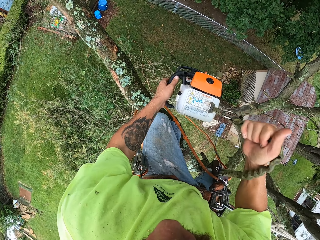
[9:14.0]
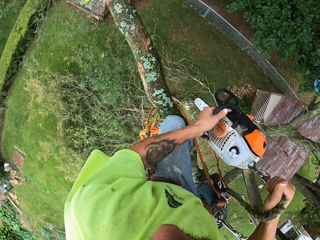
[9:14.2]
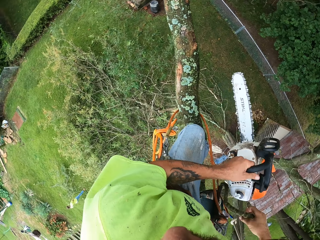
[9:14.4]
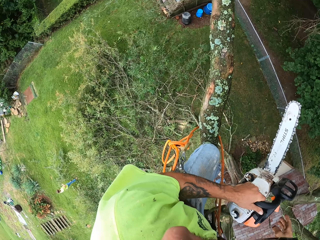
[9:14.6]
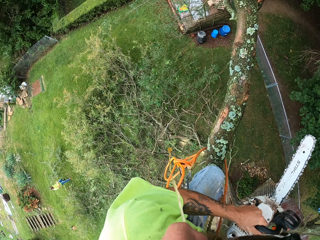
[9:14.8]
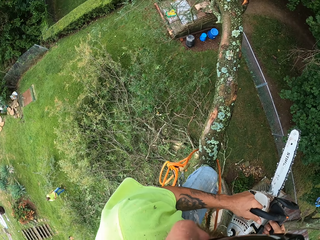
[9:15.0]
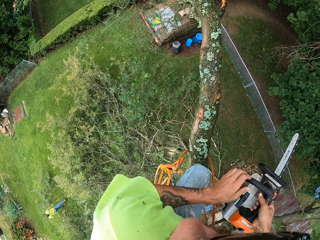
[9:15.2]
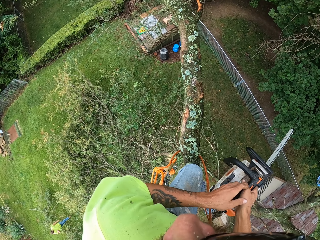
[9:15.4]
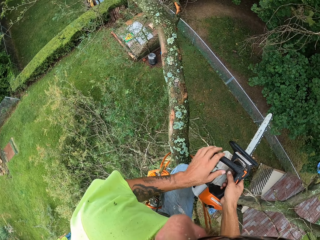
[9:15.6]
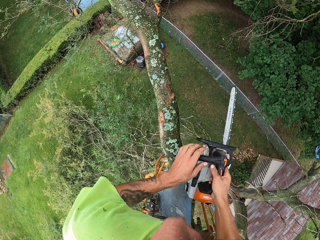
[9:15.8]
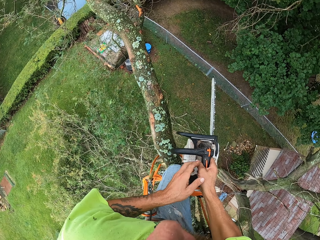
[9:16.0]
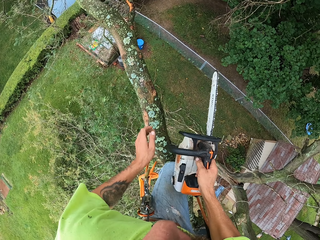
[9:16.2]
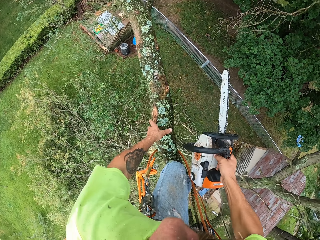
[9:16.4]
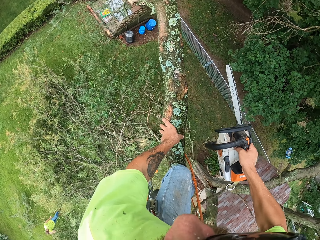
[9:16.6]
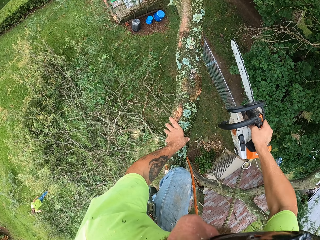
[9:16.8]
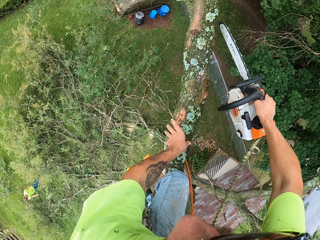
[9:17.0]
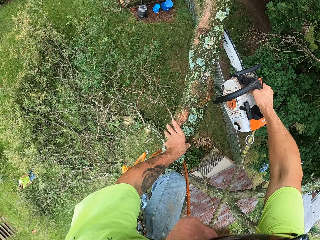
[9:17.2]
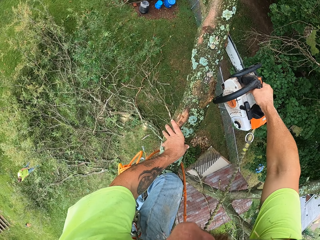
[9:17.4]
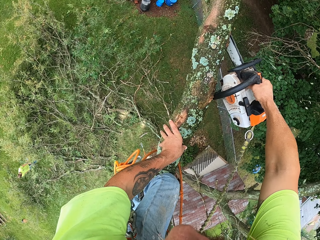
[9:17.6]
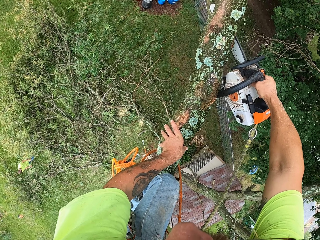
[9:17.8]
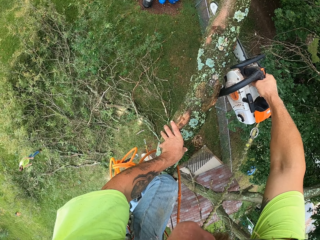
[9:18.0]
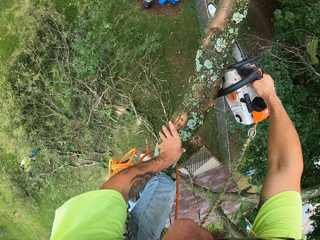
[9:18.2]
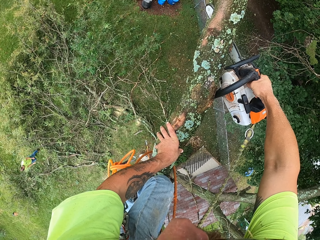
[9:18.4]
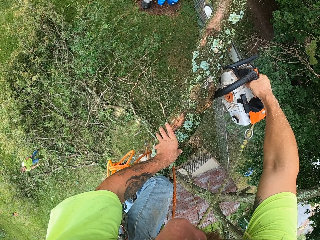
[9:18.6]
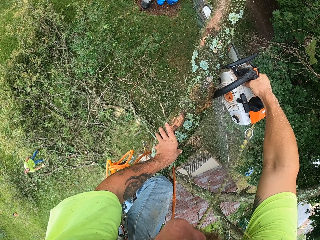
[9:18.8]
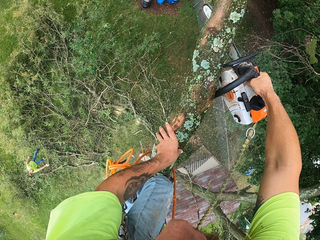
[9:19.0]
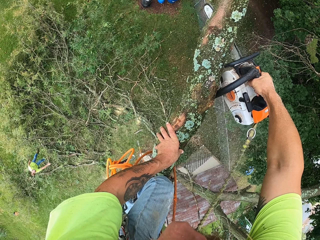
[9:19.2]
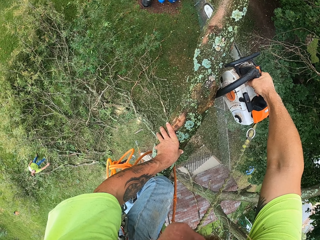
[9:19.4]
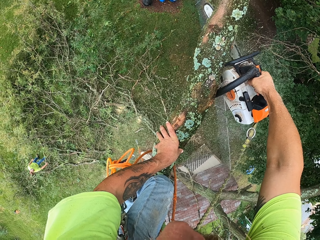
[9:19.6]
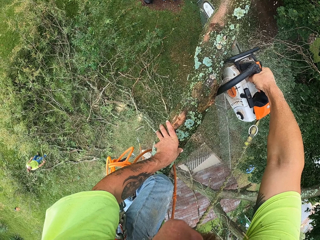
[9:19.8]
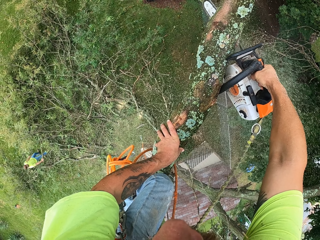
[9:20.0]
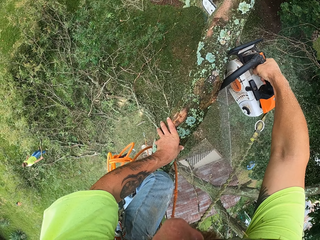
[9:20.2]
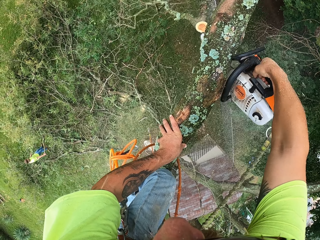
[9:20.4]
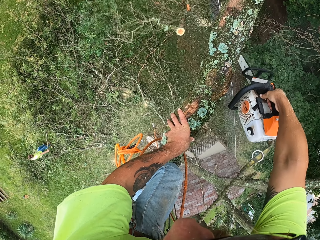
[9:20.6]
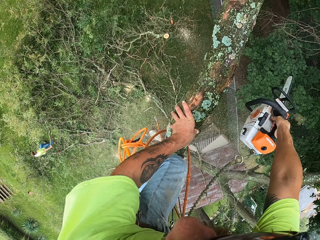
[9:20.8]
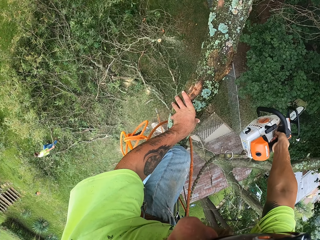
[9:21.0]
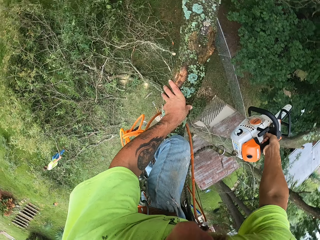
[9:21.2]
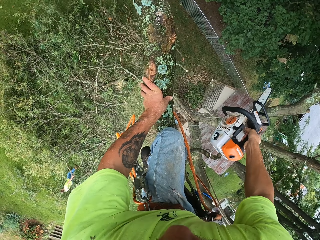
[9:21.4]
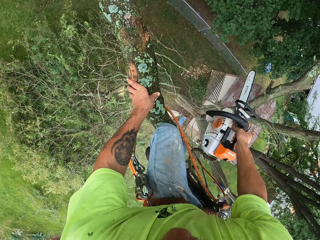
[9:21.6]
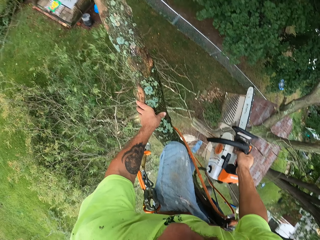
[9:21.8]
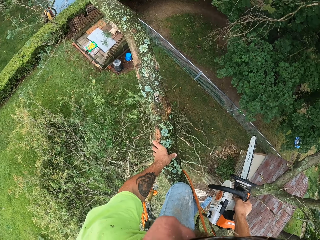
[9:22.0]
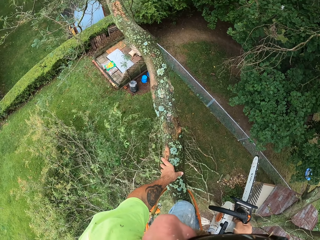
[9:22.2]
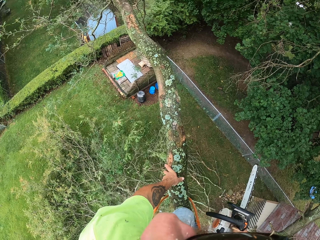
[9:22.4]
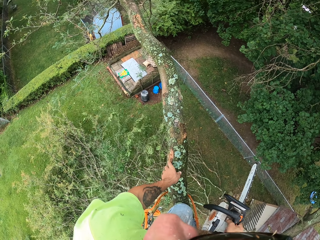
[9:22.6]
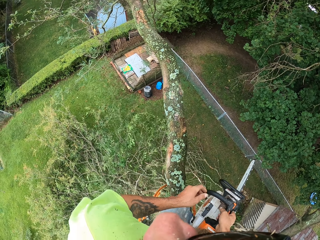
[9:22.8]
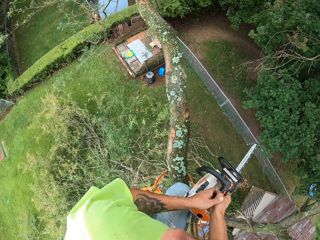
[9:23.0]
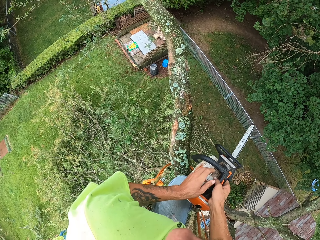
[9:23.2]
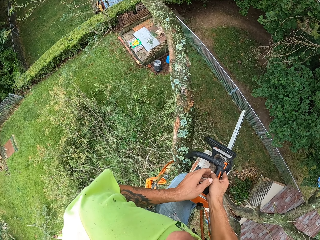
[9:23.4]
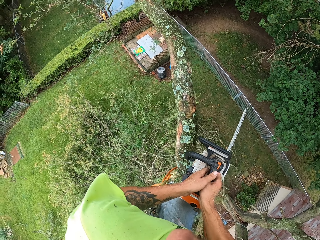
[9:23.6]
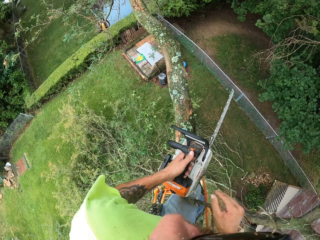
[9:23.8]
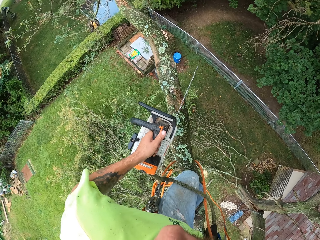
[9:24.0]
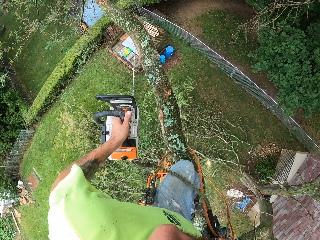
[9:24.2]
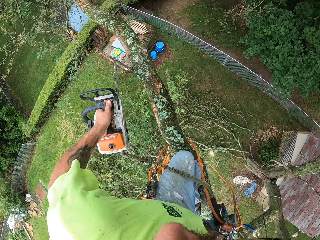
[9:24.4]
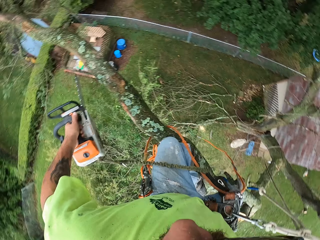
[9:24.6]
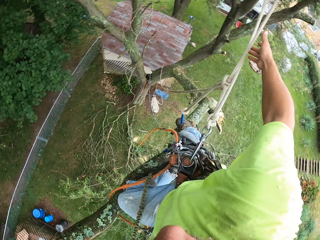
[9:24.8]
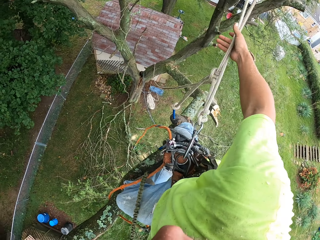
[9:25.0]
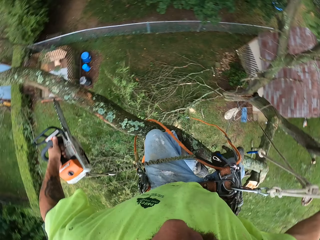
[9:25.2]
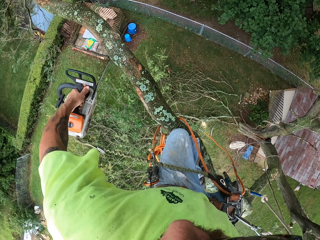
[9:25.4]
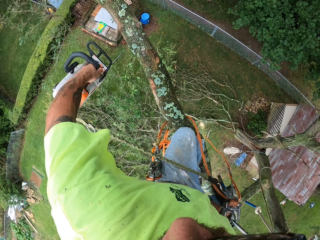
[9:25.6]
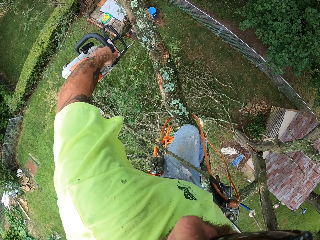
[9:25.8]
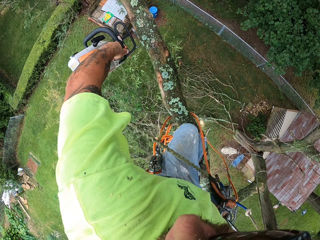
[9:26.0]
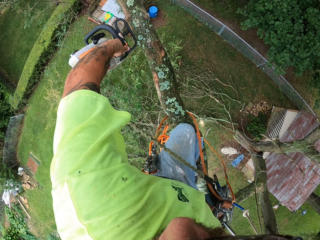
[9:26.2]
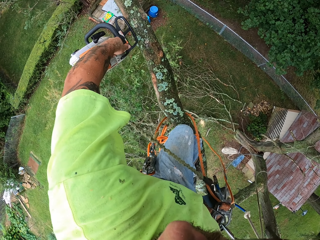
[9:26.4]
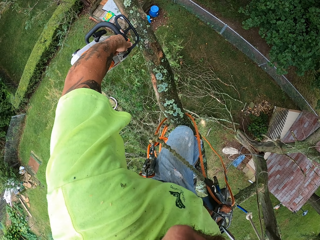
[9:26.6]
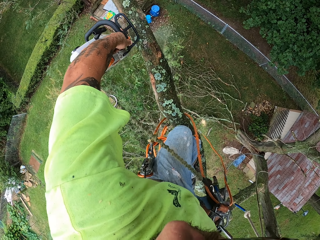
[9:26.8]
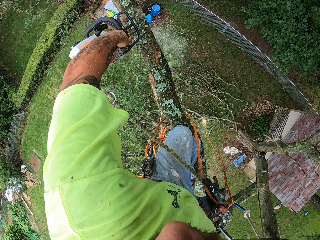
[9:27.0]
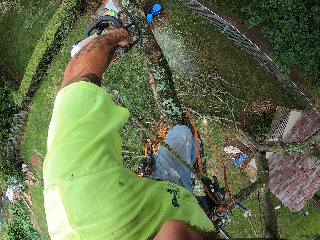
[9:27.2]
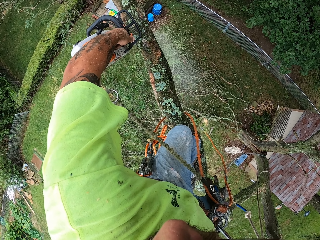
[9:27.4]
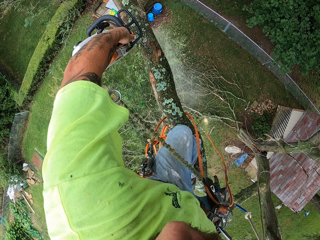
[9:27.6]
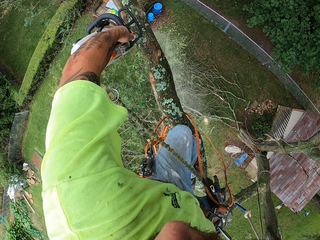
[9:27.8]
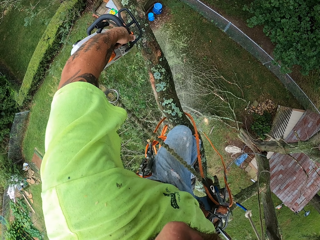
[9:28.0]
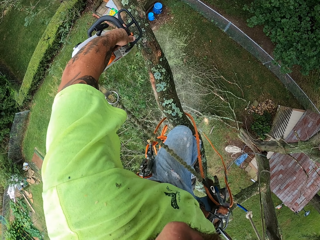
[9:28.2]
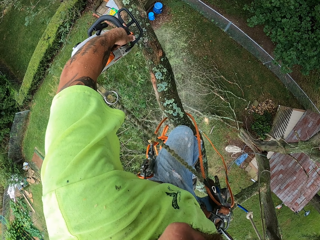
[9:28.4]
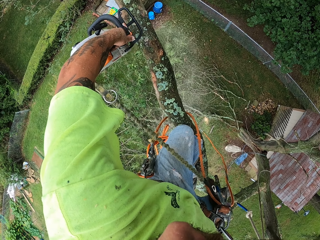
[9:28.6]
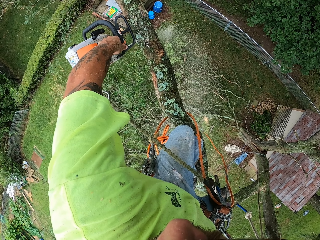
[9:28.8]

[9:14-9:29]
The camera wearer grabs the chainsaw handle with his left hand. He holds a tree branch with his left hand. He holds the chain saw with his right hand. He cuts a branch with the chain saw in his right hand. He holds the chain saw with his left hand. He cuts a branch with the chain saw in his left hand. He holds his safety rope. He cuts the bottom part of the tree branch.

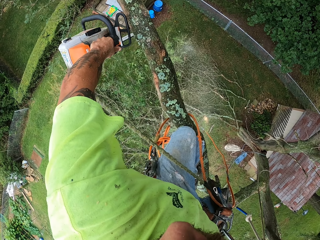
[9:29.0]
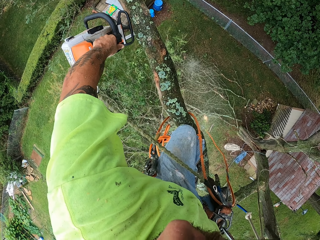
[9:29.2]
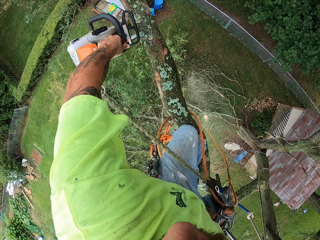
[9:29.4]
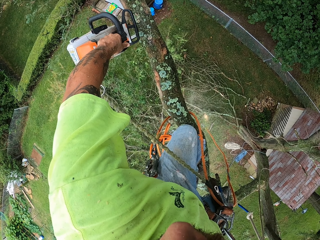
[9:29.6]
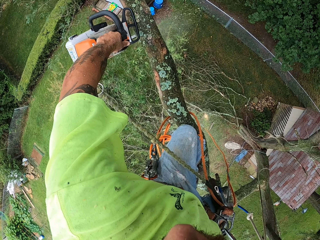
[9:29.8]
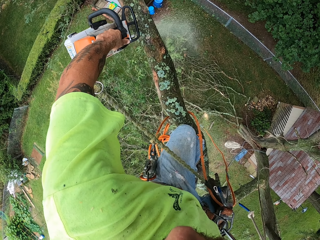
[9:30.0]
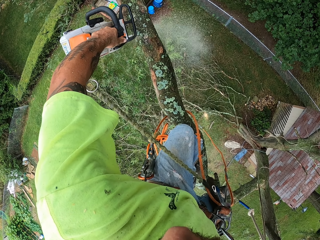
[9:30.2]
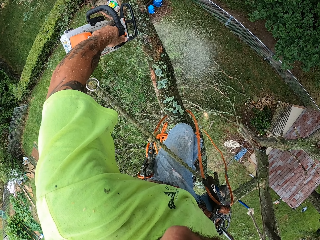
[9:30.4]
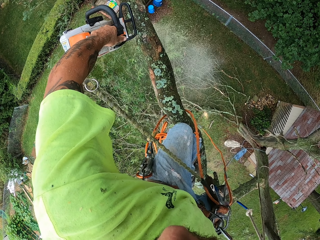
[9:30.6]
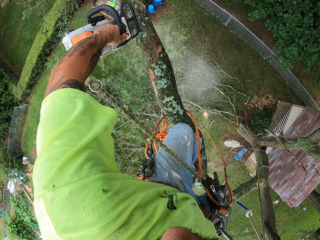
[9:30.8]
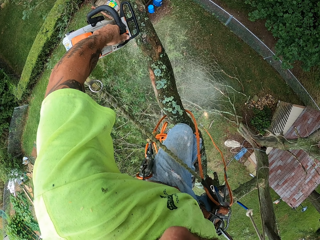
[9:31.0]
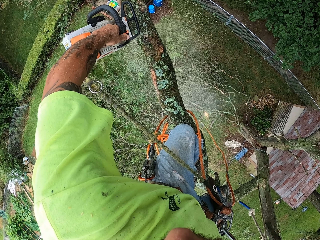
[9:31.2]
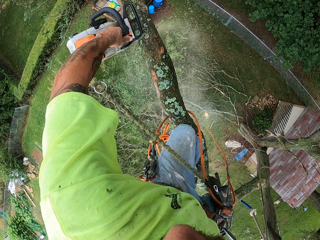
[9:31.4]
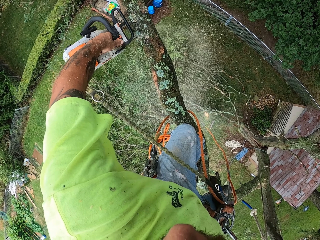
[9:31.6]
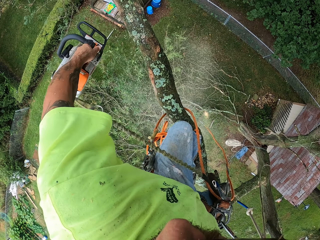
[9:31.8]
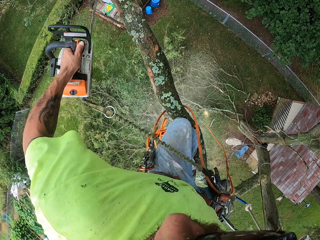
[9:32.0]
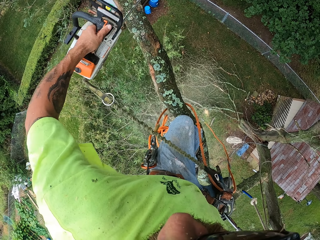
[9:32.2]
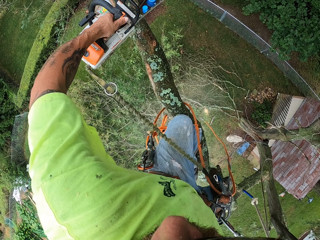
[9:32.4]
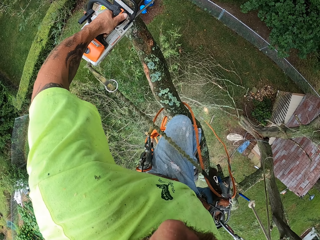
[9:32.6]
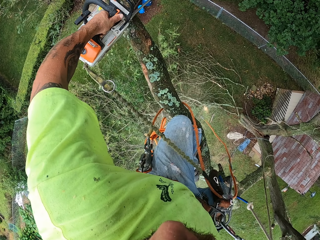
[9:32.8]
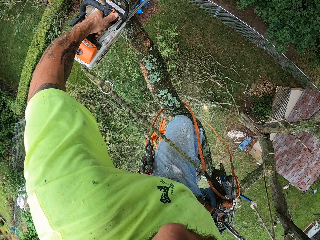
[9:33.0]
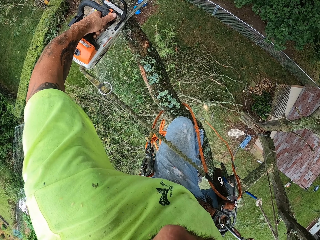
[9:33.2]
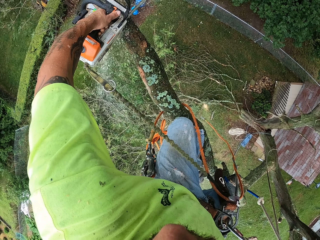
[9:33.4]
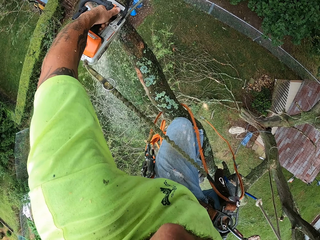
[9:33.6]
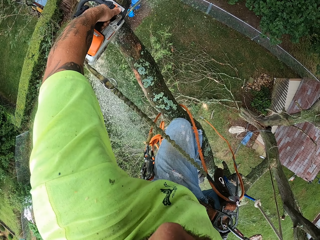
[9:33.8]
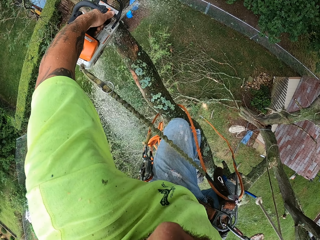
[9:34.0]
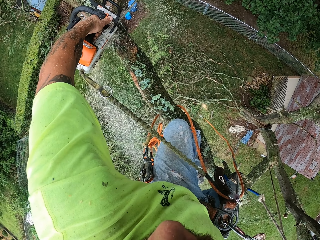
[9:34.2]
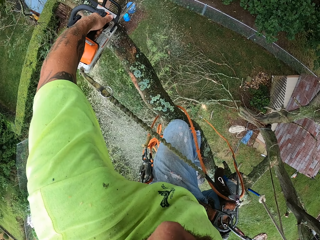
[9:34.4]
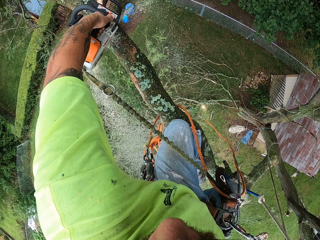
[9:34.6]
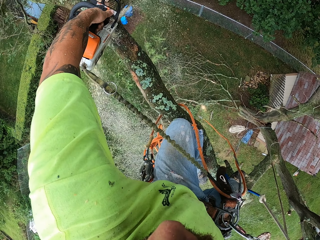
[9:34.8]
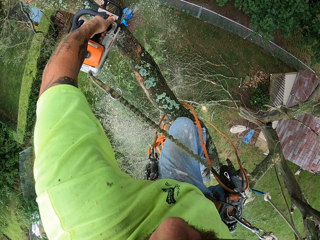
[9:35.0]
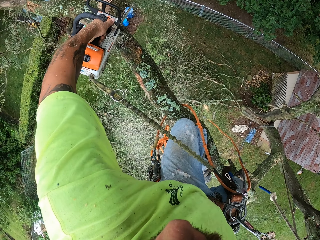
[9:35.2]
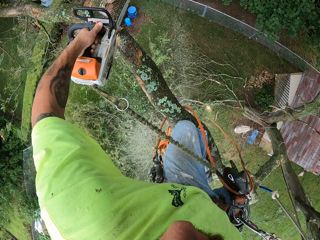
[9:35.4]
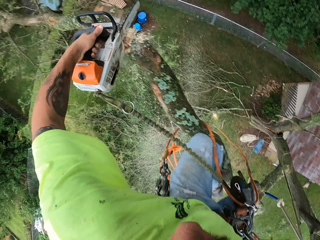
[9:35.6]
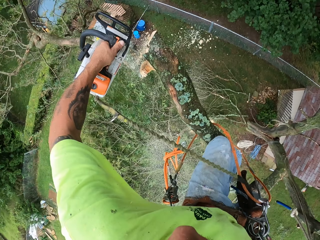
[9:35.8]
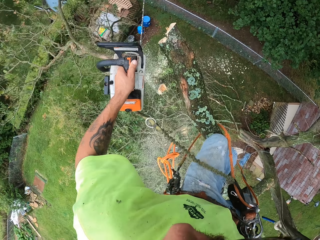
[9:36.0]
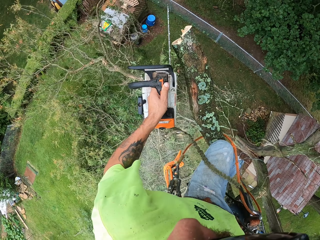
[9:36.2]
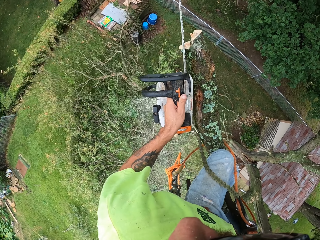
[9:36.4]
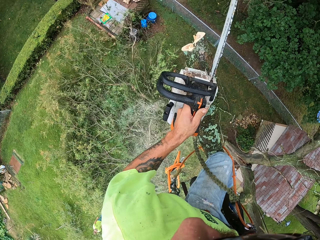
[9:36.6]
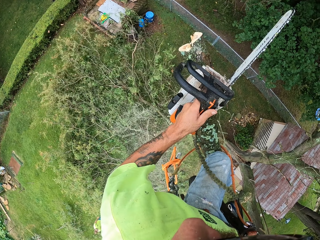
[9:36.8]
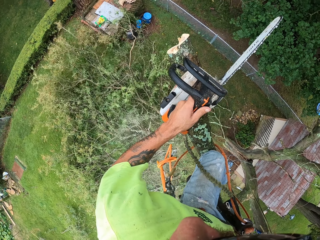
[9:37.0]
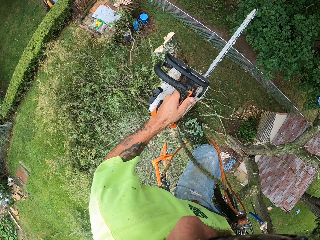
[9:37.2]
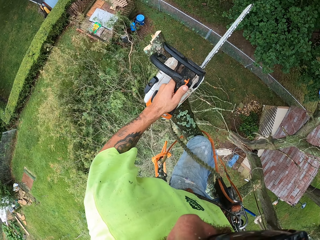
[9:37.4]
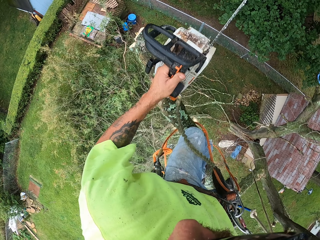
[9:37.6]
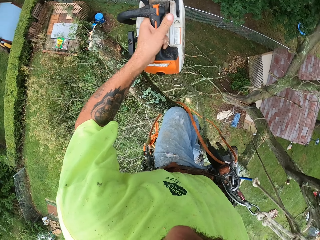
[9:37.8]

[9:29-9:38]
The camera wearer cuts the top part of the tree branch. They hold the chain saw against the tree branch.
